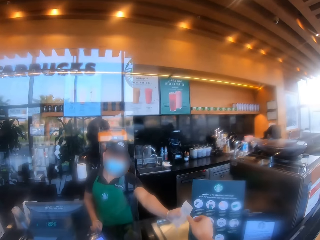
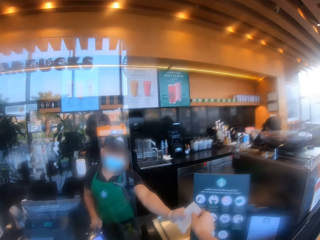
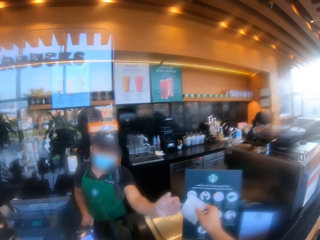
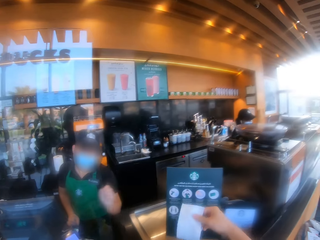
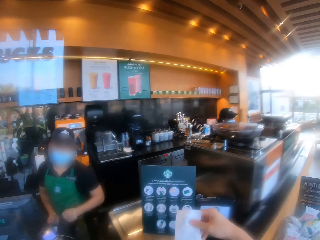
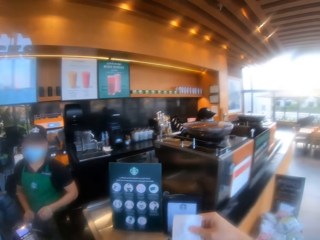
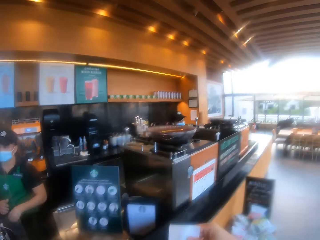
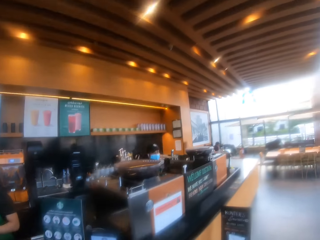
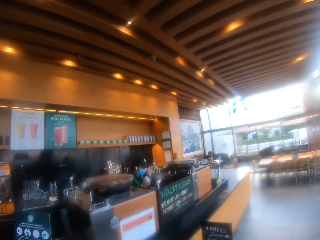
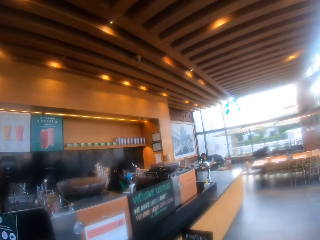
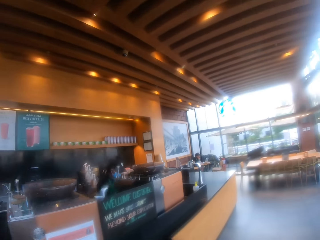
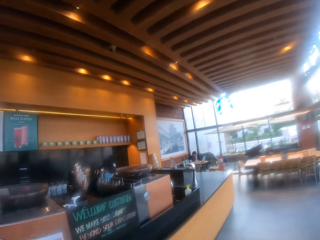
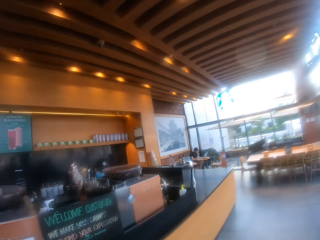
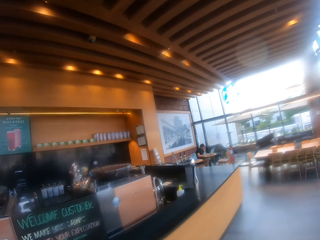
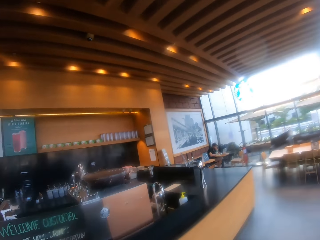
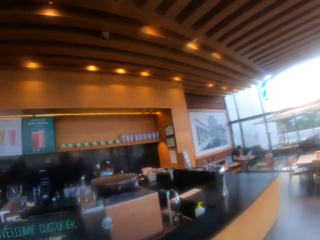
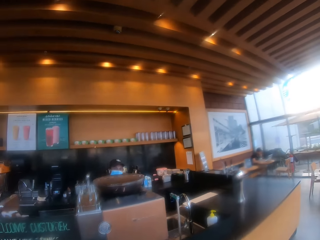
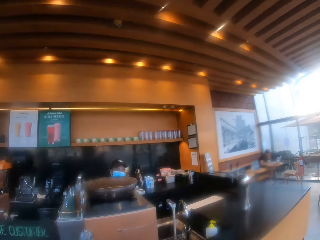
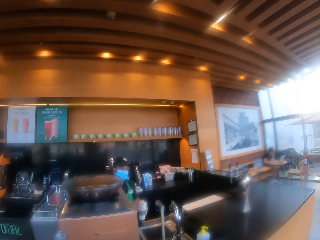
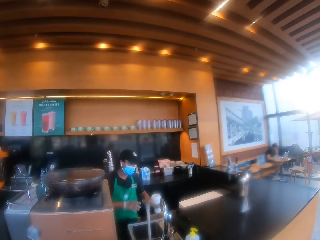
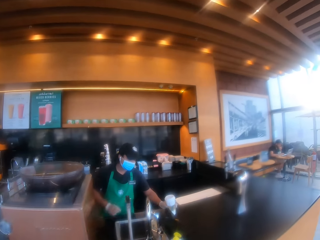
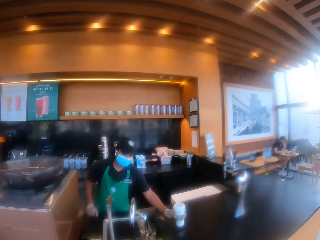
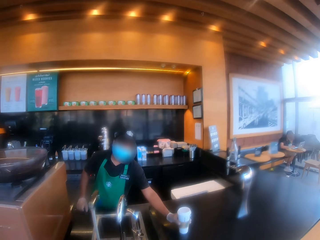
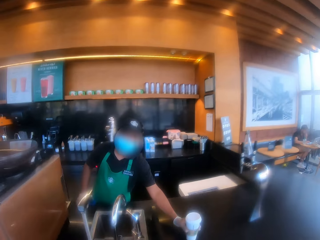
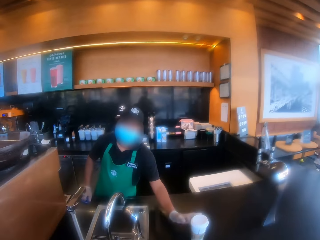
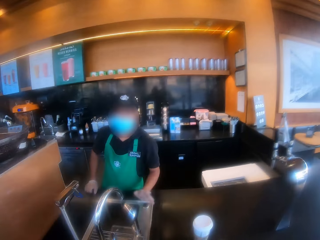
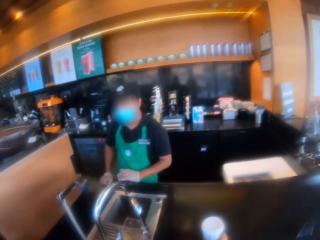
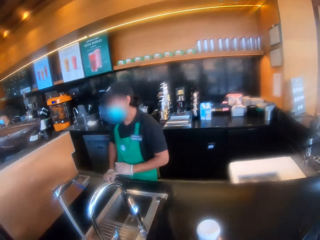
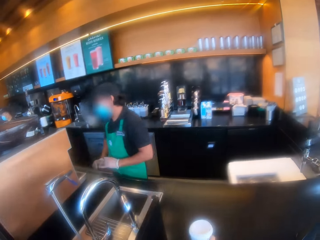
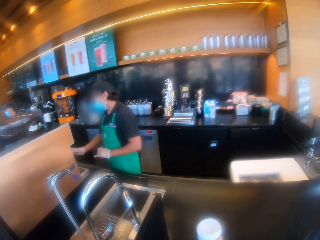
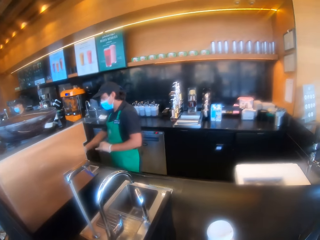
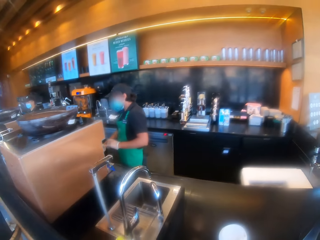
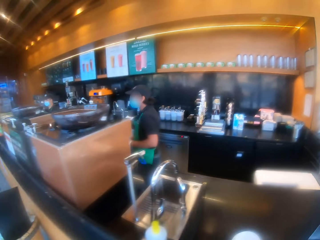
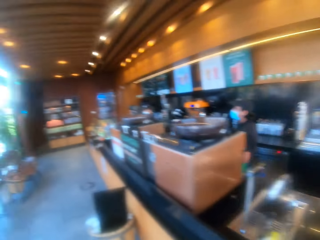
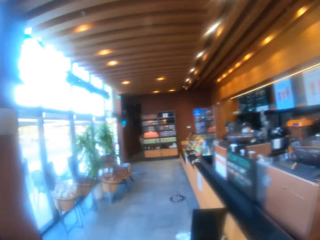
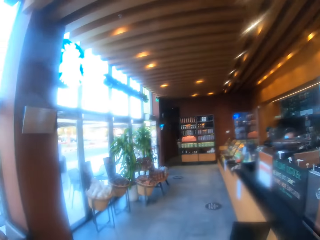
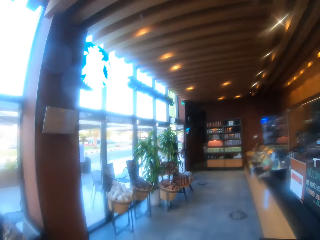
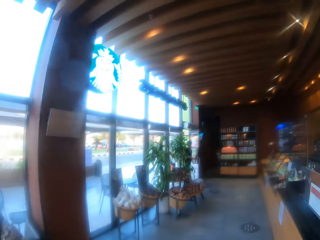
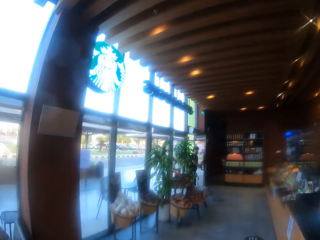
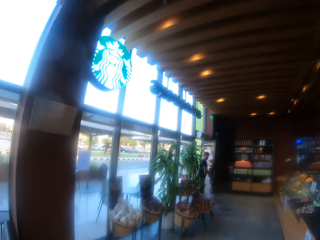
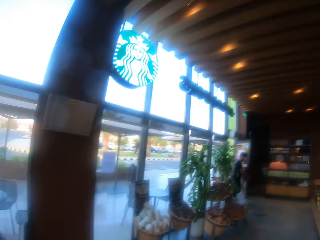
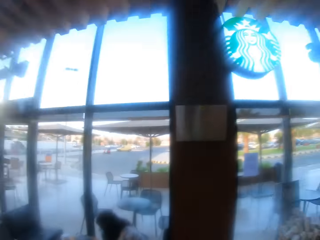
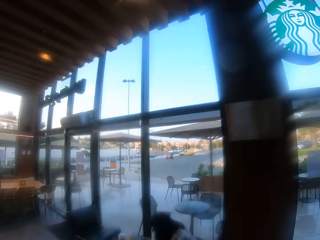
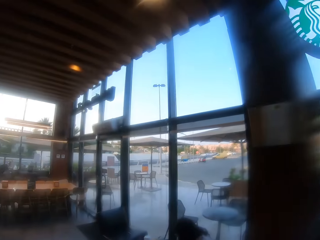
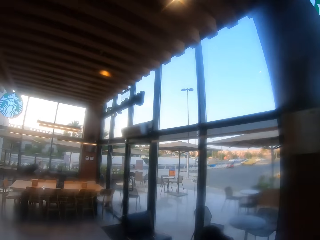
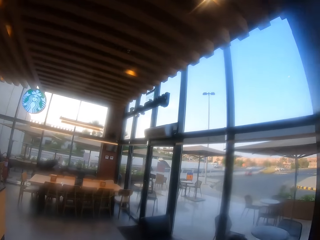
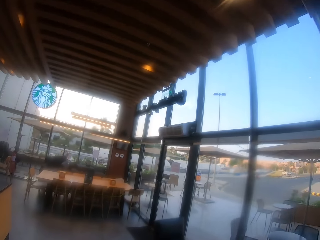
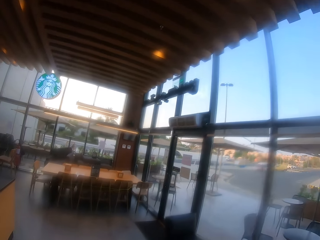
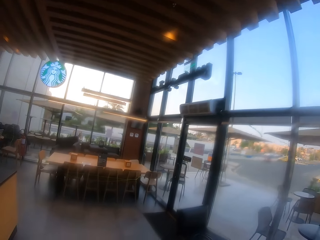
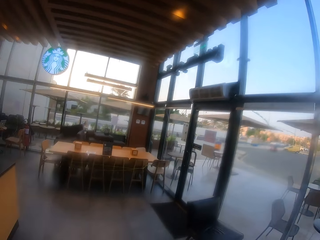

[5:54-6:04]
The camera wearer takes a receipt from the cashier. They walk on the floor. Another cashier puts coffee on the counter. The camera wearer picks up the coffee from the counter. They look around.

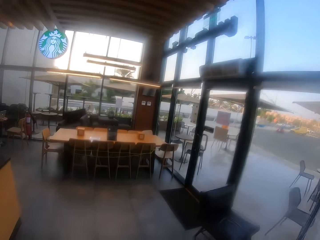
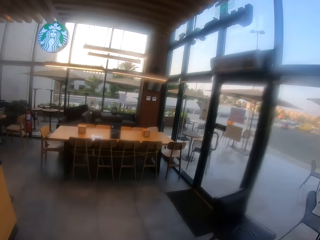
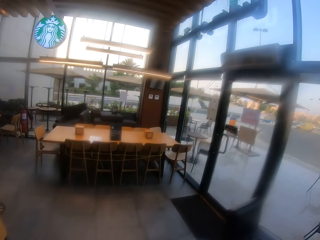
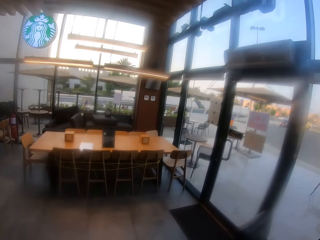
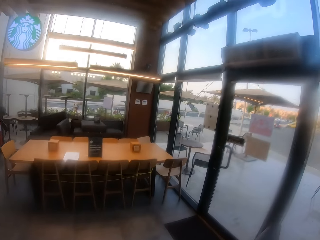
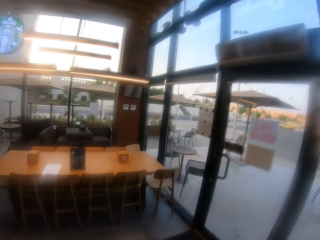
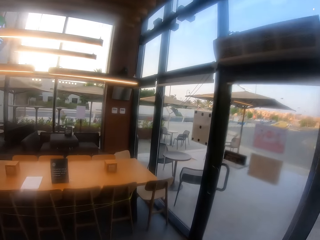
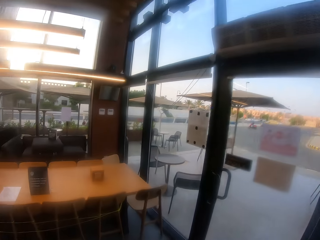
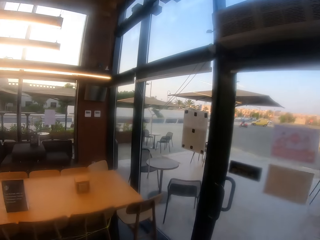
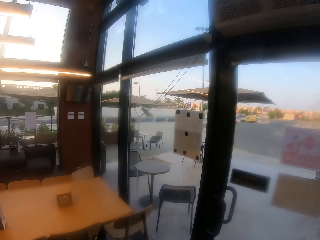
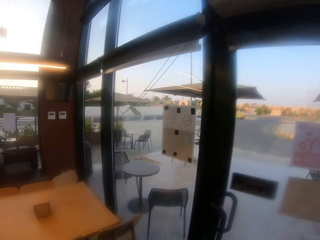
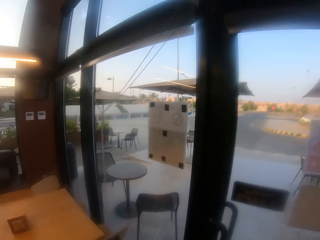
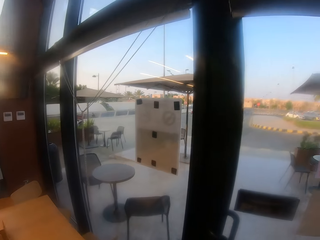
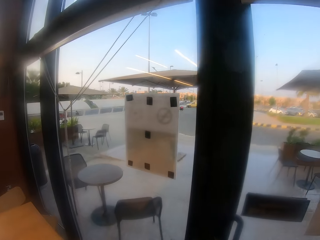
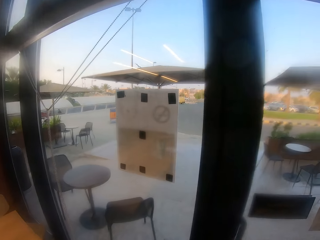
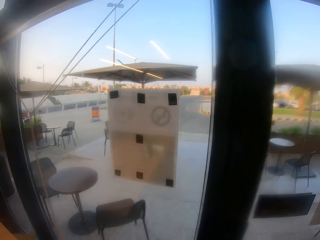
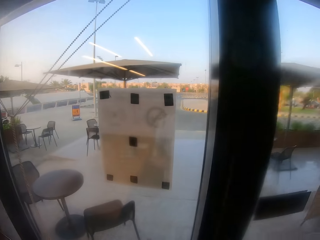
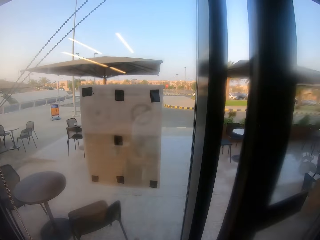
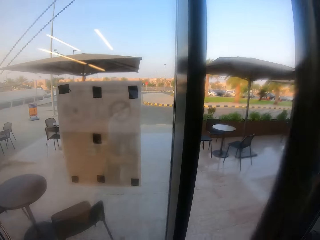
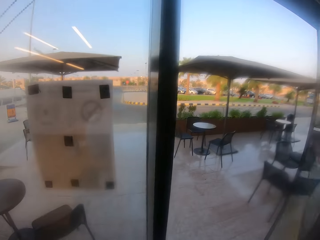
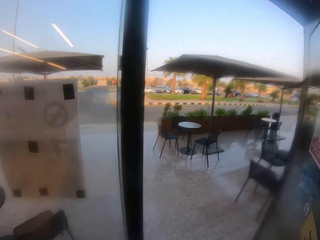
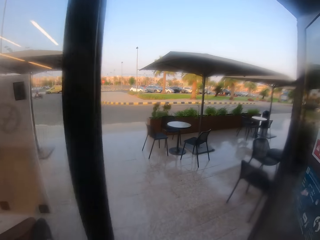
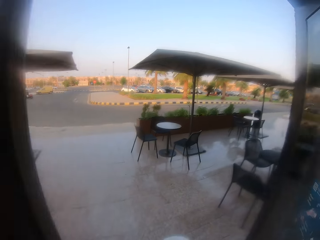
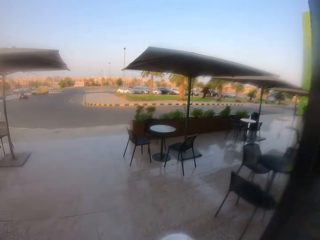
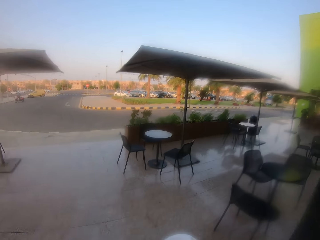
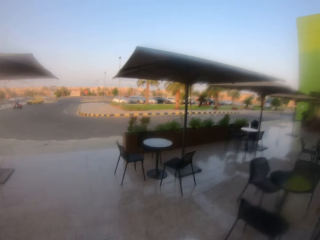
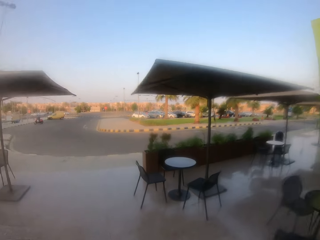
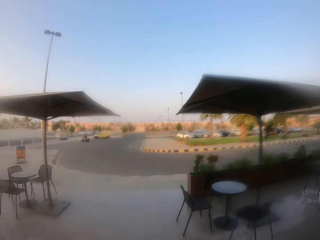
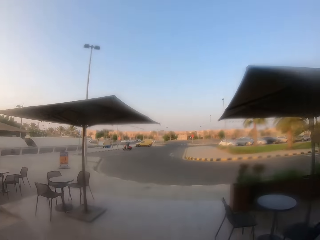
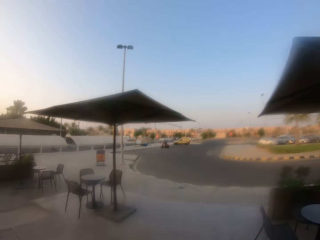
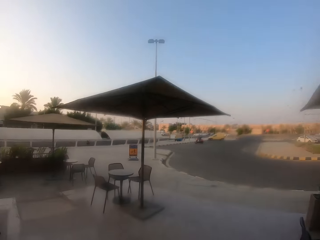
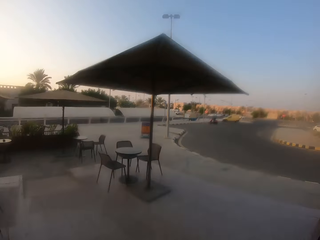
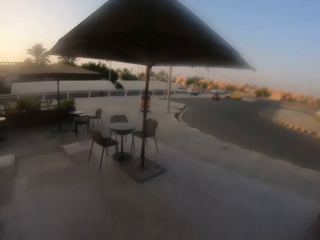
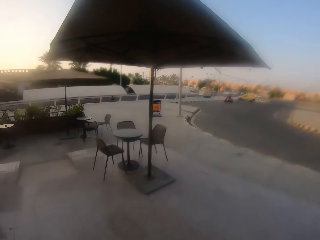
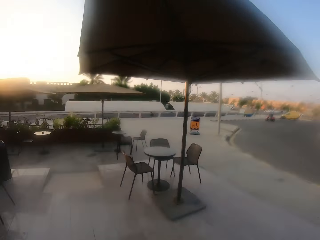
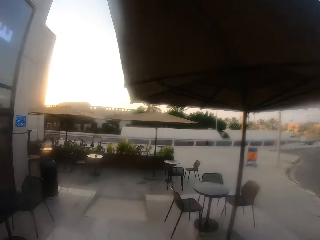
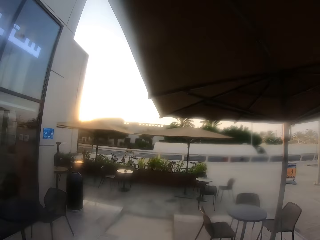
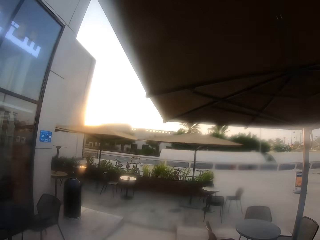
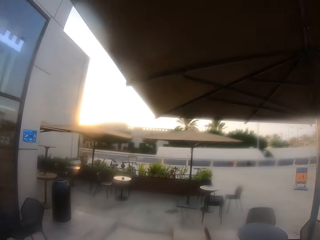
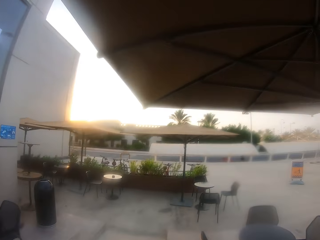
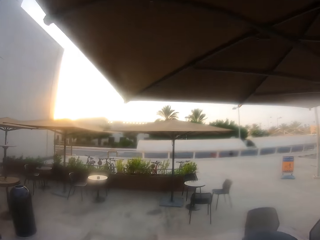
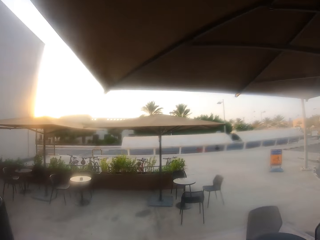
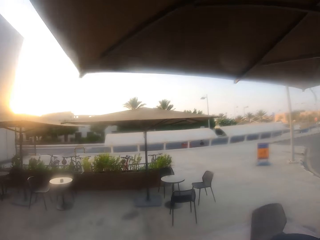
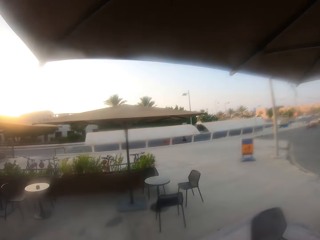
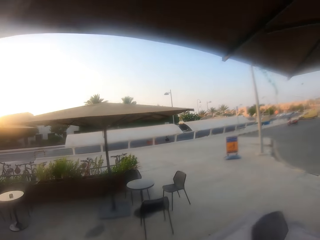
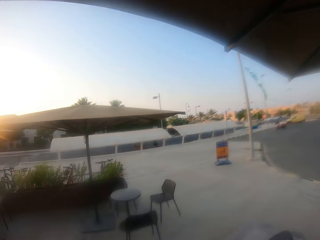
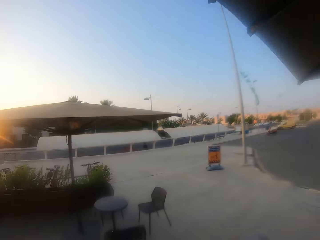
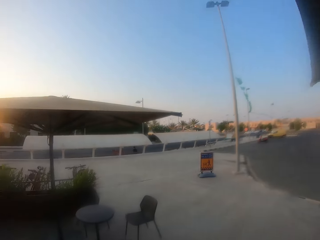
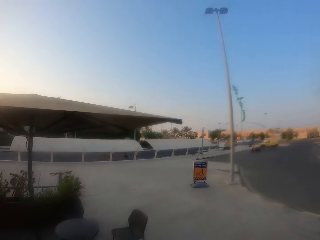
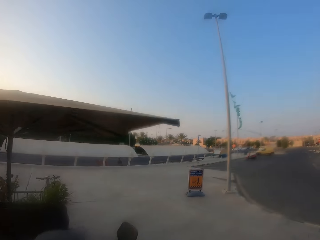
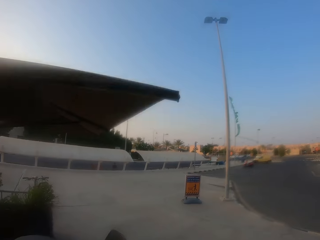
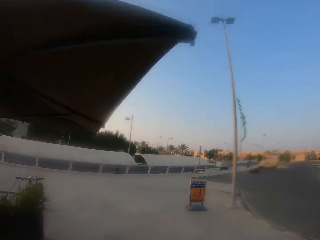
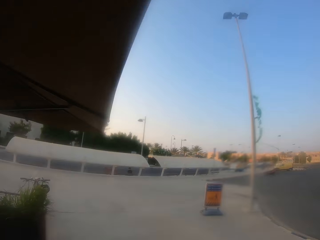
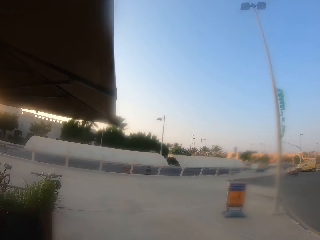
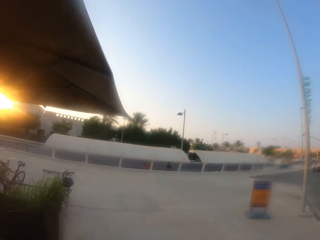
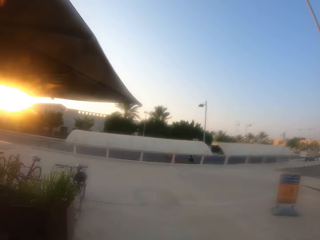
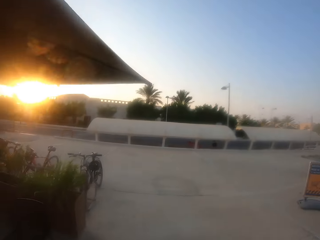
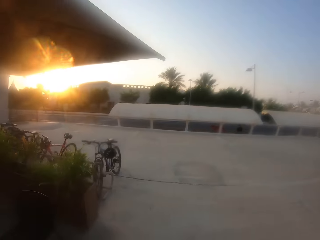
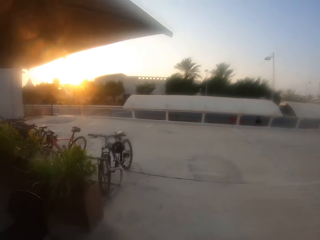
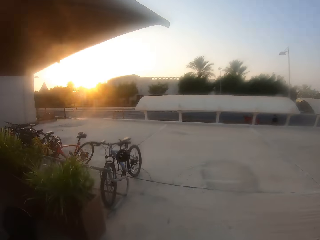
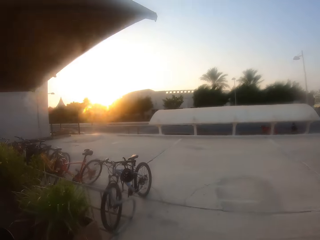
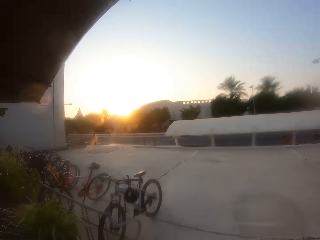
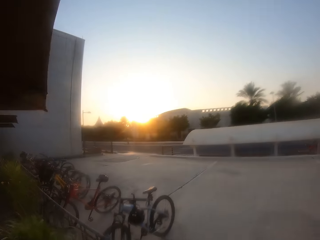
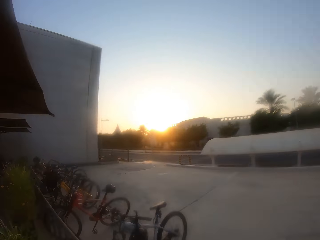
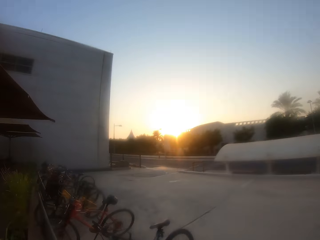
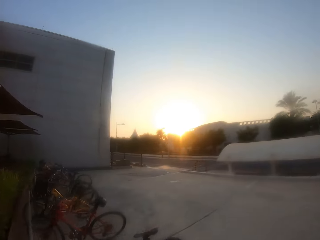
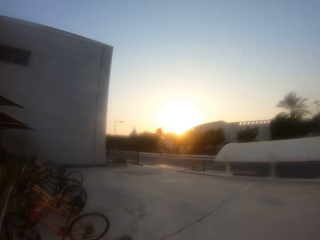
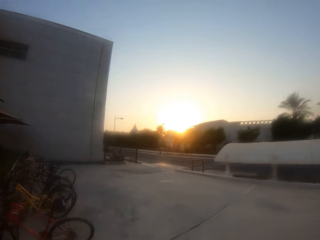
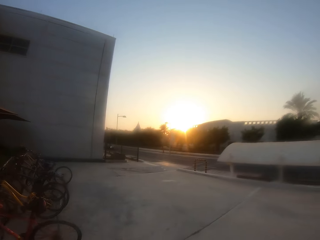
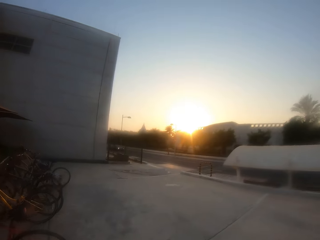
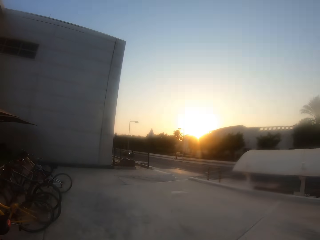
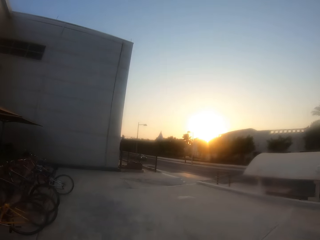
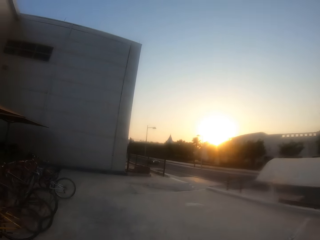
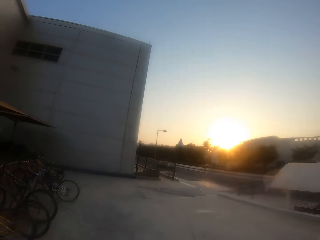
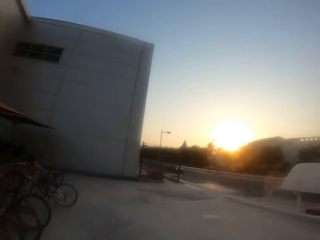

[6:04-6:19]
The camera wearer moves around the restaurant. They open the door and walk on the floor.
